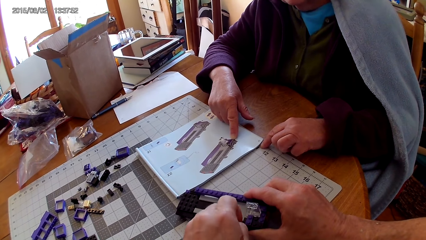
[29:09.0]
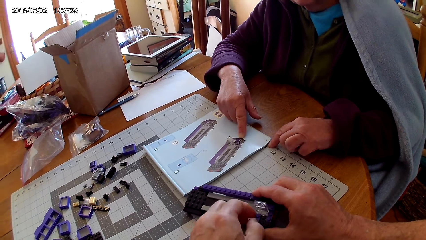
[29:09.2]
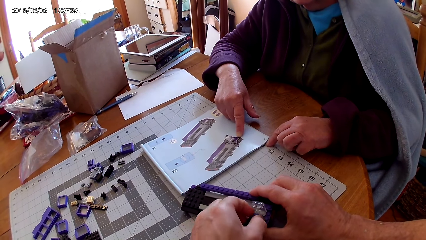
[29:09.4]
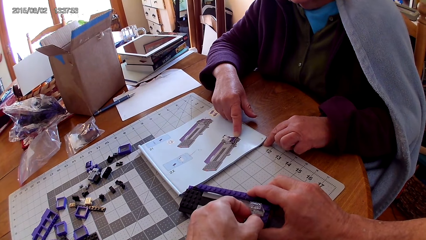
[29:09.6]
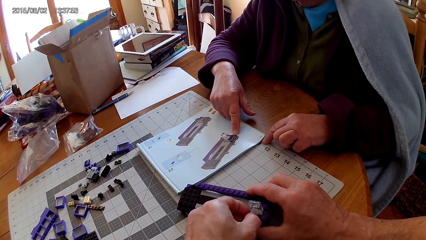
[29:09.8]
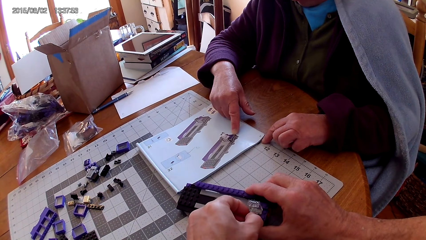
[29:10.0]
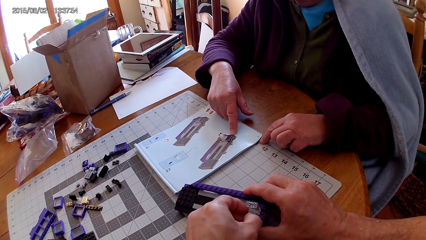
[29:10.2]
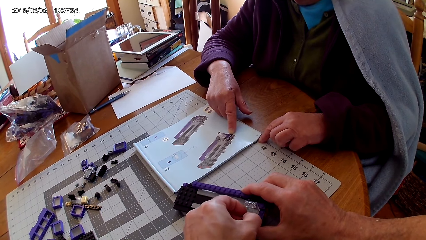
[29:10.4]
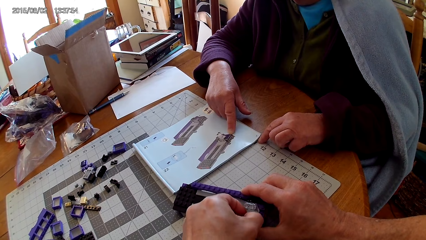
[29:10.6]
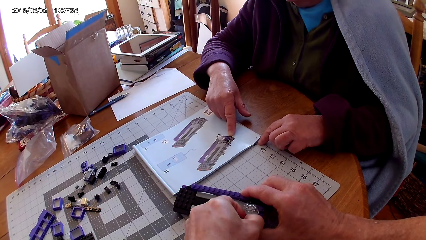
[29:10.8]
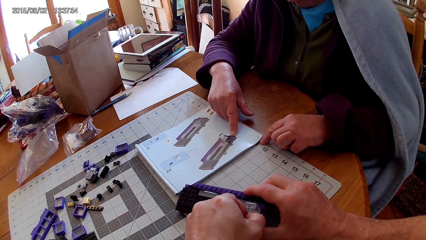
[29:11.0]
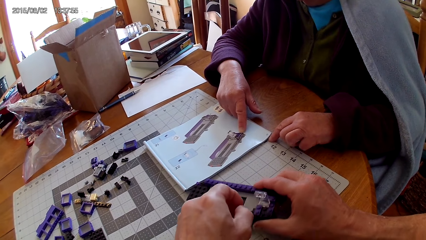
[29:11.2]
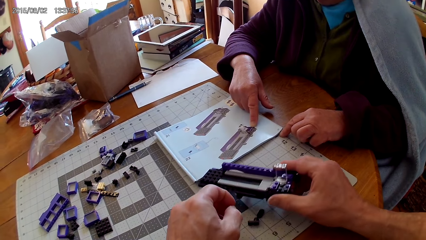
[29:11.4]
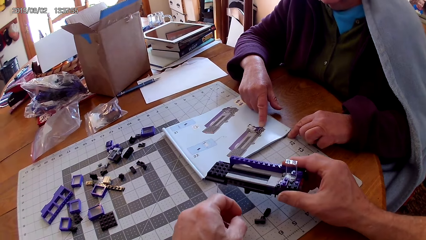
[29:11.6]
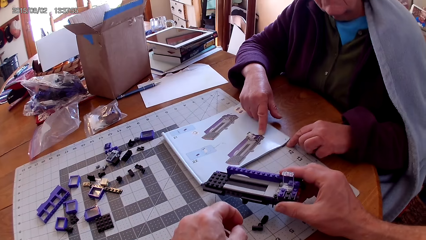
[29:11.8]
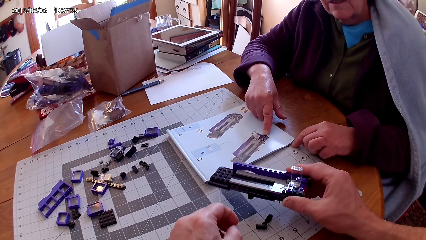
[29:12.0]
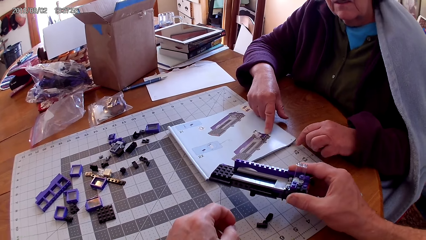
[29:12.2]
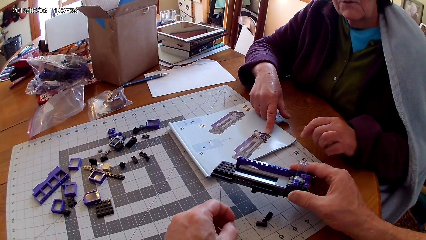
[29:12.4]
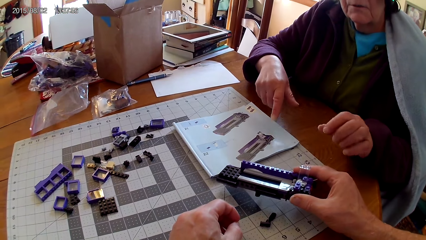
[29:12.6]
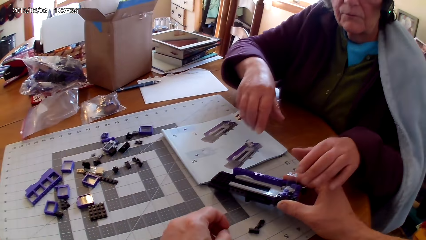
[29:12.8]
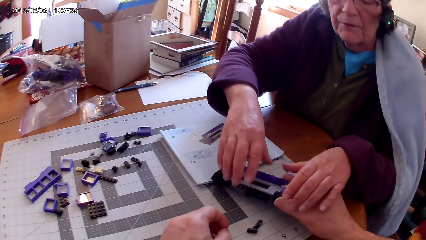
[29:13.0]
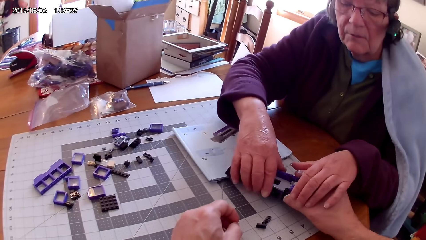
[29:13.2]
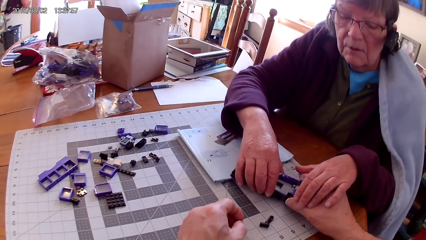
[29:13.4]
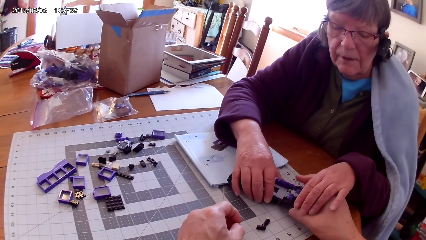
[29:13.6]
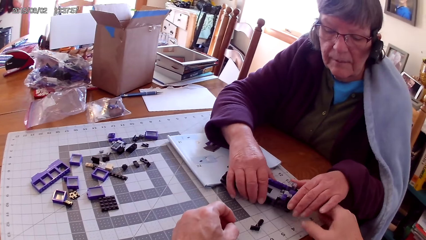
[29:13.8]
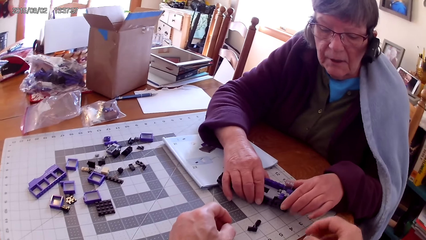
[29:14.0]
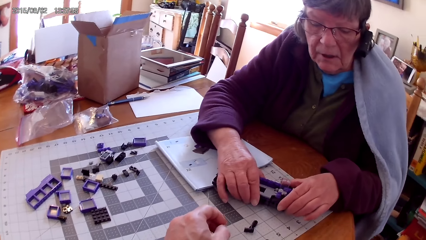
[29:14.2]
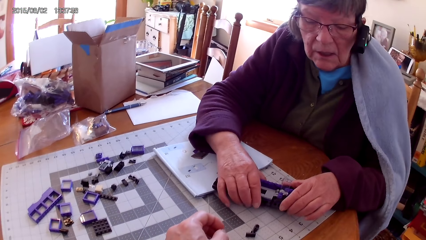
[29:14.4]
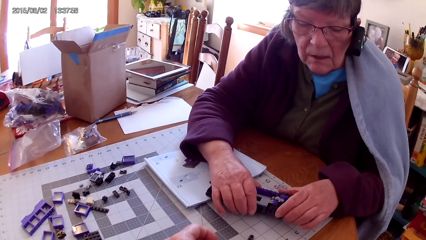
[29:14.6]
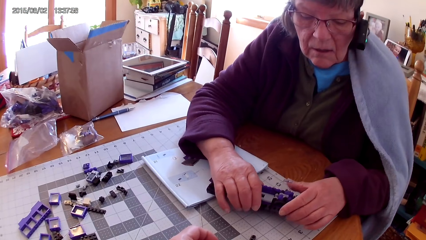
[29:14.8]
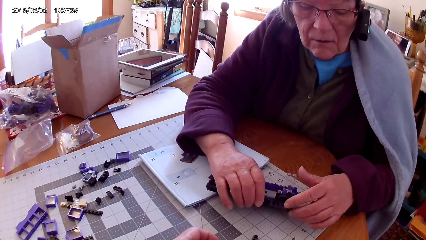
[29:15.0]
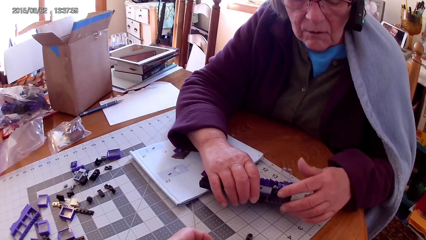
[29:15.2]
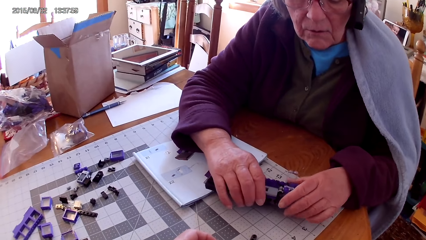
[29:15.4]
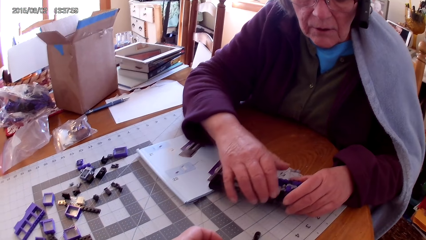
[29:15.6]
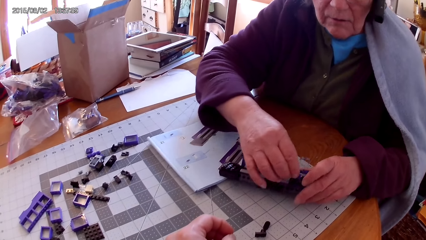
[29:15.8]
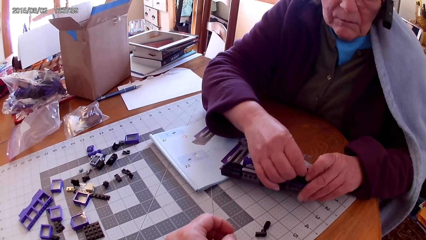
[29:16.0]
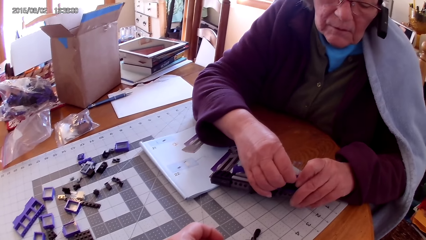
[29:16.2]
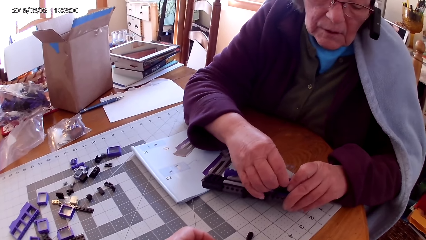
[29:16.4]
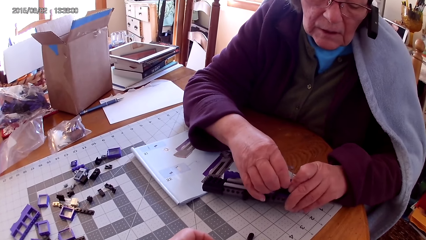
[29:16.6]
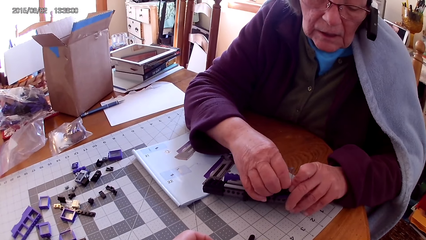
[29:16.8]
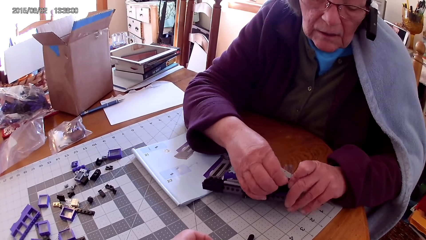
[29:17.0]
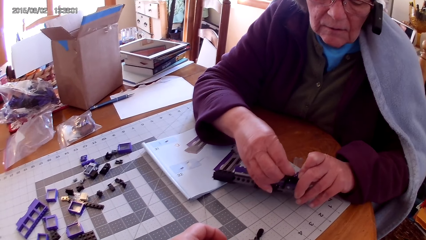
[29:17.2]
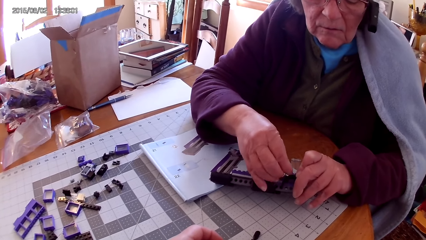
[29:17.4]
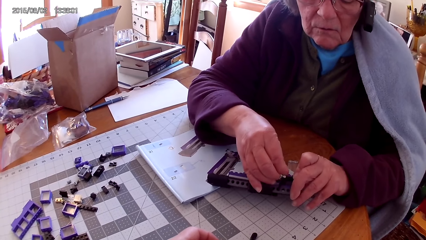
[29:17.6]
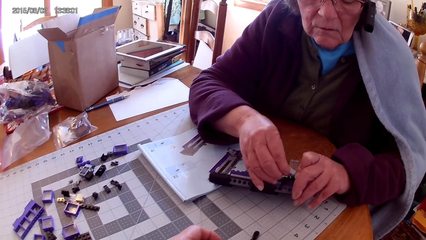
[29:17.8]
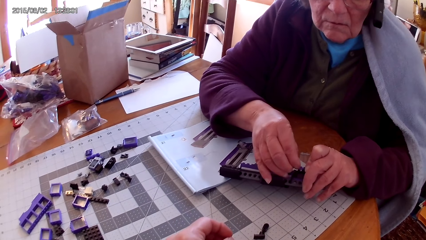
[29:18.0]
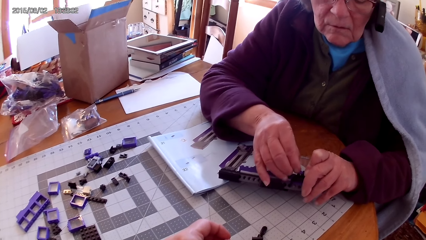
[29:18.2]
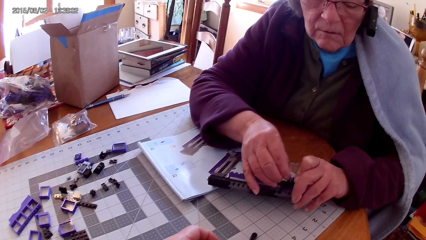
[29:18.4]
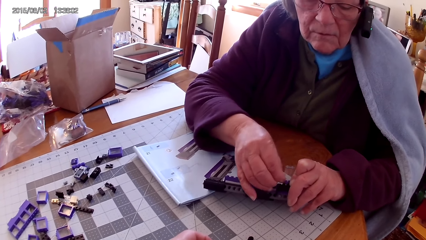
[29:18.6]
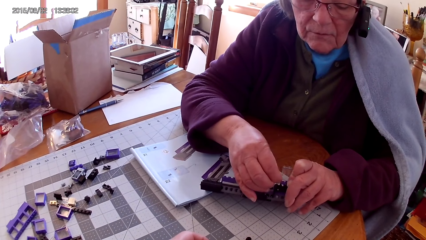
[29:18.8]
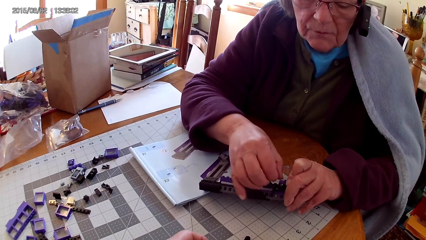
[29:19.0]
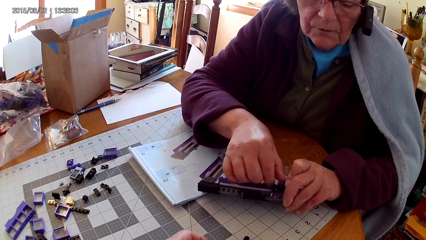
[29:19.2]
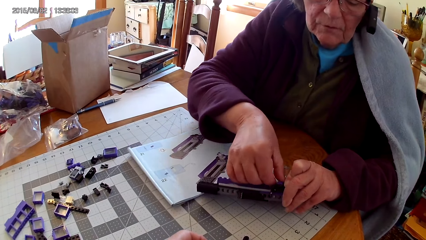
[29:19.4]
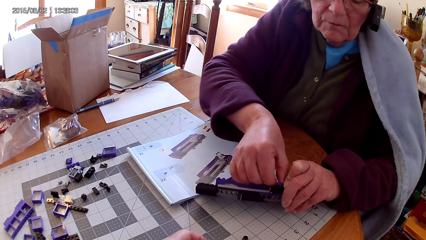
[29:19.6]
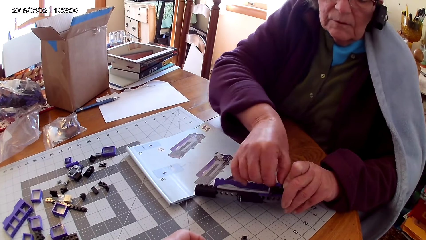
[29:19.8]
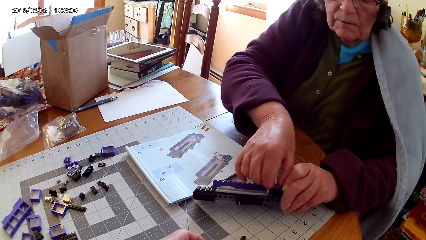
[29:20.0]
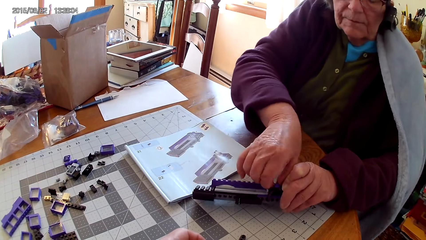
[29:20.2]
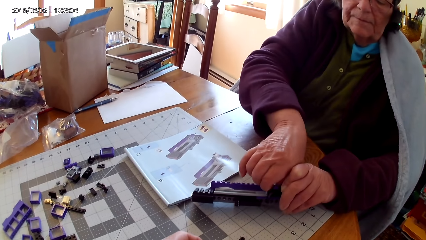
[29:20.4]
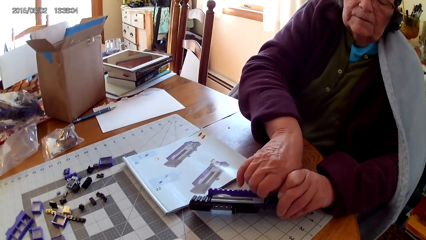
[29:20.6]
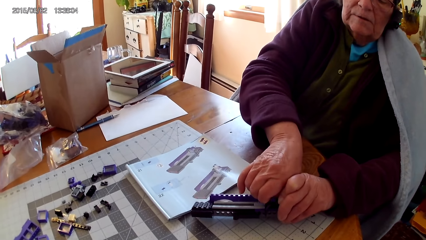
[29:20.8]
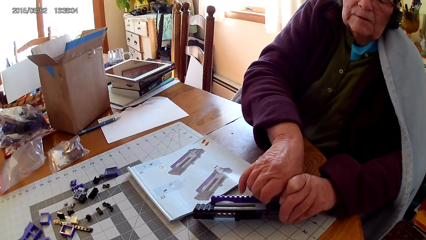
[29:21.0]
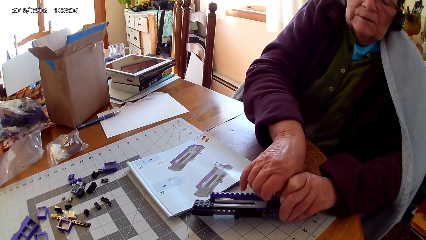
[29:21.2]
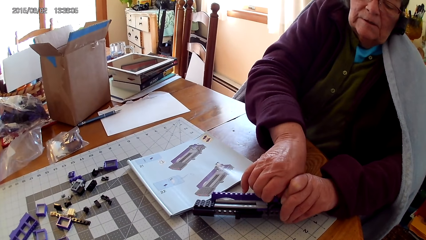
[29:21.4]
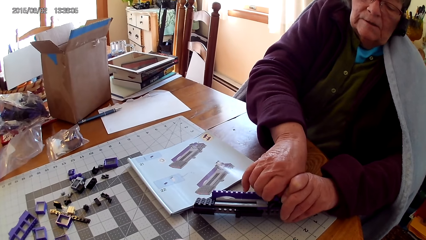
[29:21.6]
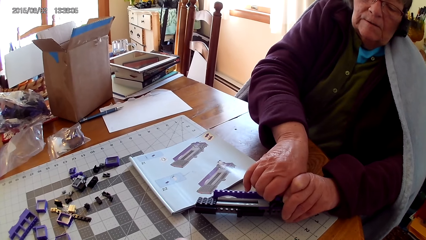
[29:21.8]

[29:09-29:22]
A lady takes the stapler from the camera wearer. The lady holds the lego box. The lady fixes the metal or lego piece on the stapler.

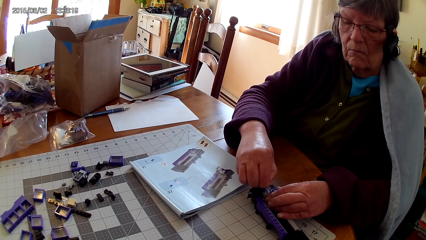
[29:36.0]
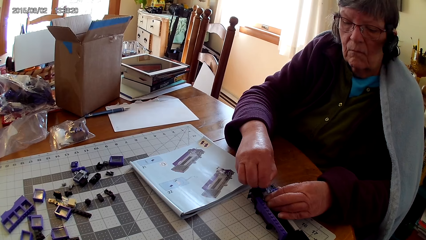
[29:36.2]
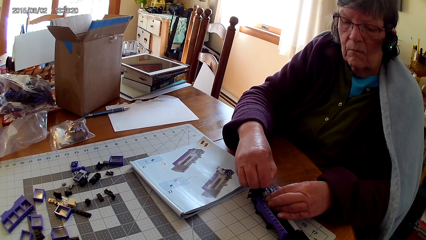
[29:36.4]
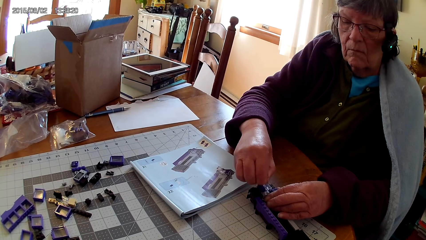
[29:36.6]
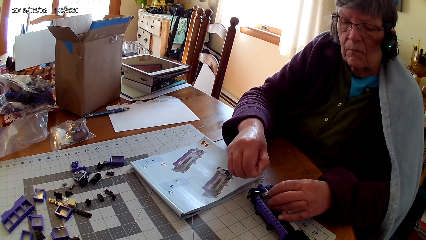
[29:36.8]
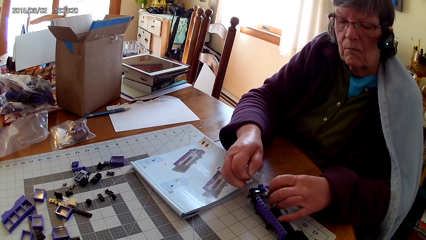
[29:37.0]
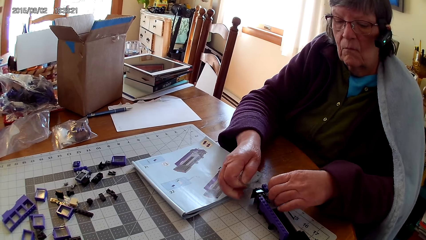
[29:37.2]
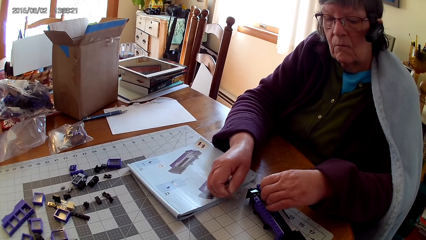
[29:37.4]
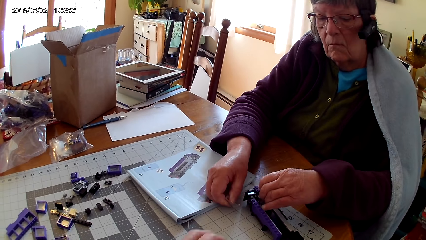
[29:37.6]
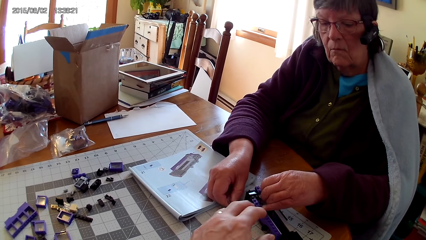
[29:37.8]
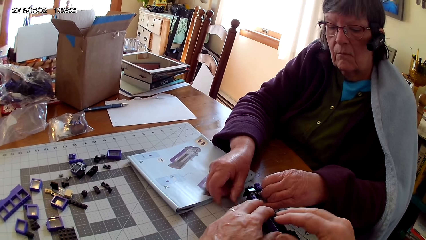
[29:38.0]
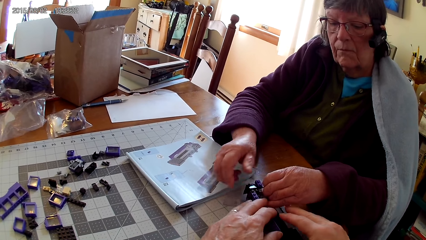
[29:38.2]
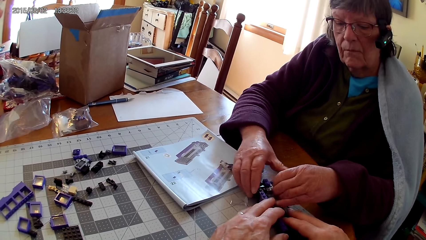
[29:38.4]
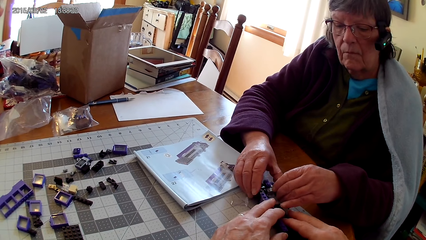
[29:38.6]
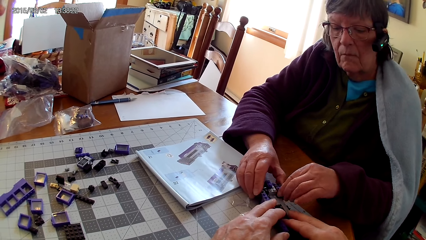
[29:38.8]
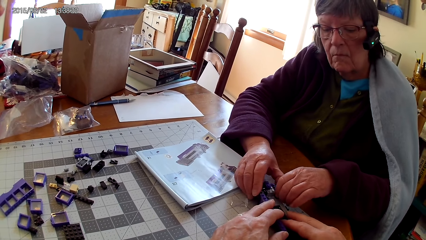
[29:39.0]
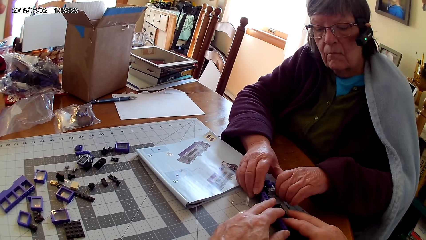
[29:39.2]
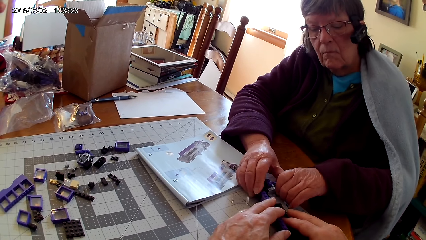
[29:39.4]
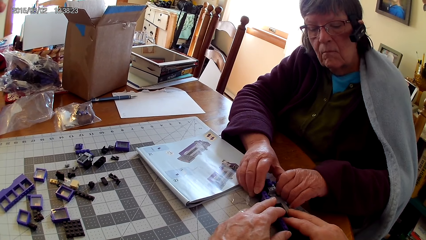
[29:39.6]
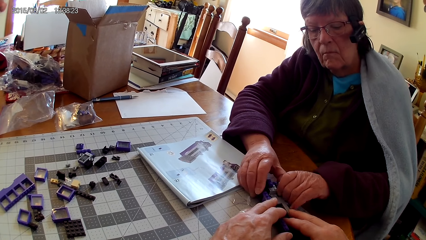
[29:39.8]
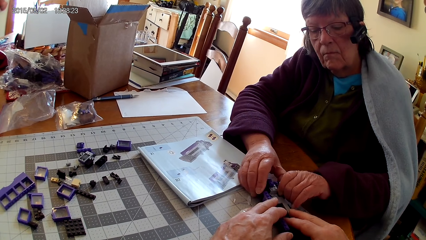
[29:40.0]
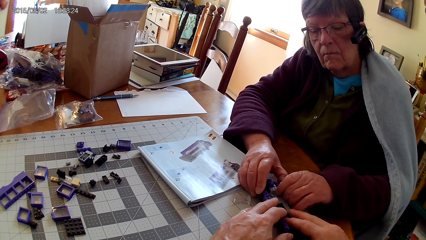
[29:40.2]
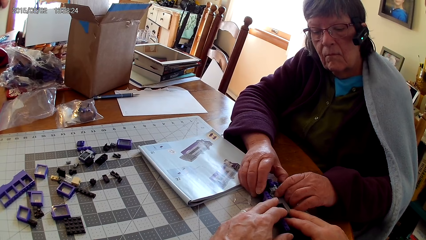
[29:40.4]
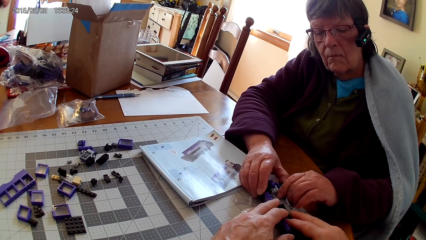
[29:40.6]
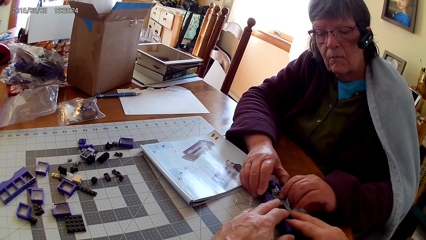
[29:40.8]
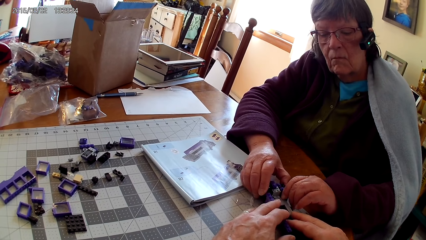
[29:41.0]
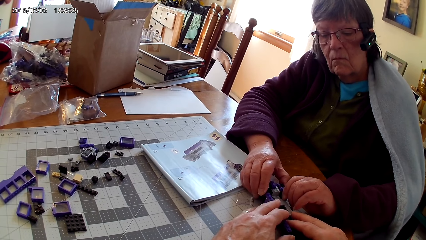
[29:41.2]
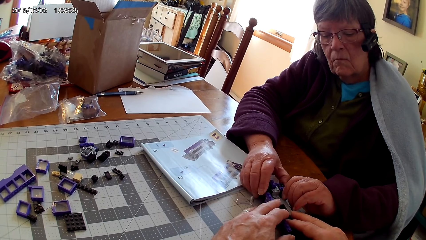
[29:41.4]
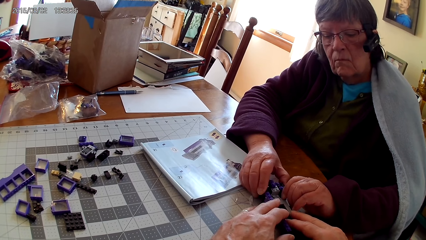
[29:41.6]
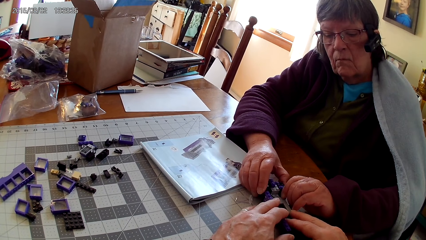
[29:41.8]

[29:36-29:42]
The camera wearer holds the stapler. A lady removes something from the lego box. The lady fixes the lego piece.
